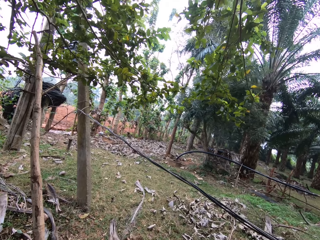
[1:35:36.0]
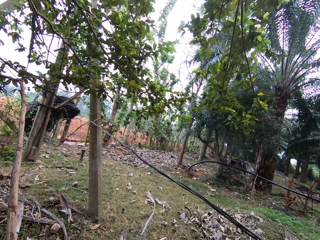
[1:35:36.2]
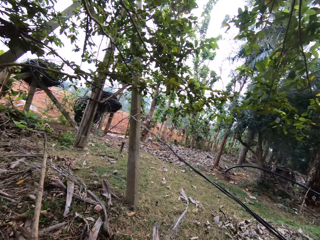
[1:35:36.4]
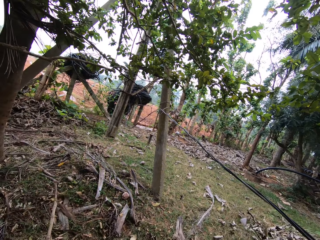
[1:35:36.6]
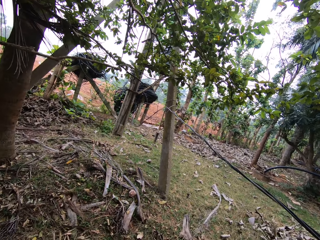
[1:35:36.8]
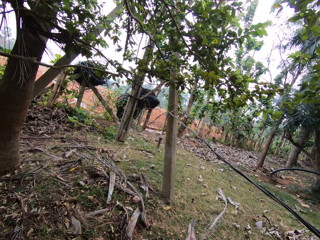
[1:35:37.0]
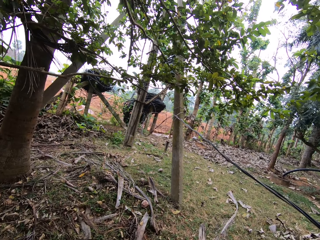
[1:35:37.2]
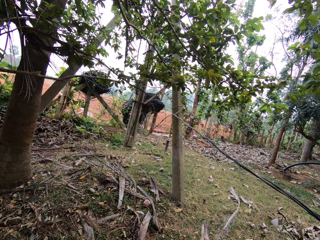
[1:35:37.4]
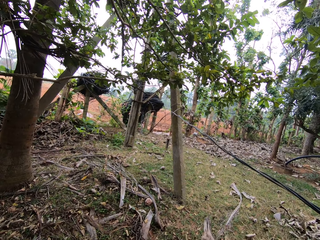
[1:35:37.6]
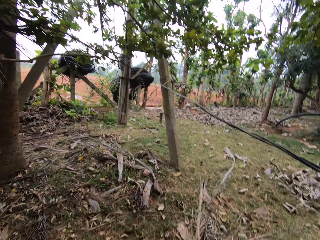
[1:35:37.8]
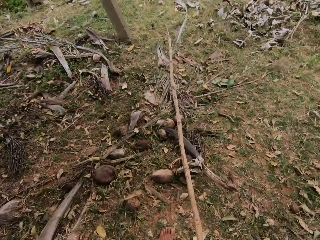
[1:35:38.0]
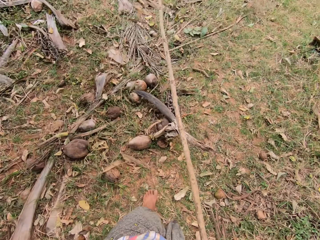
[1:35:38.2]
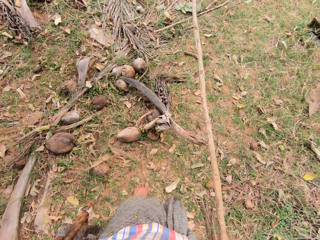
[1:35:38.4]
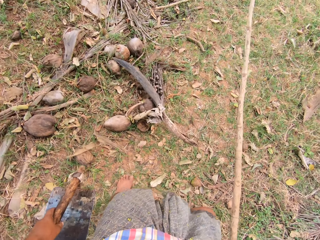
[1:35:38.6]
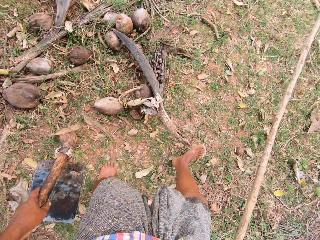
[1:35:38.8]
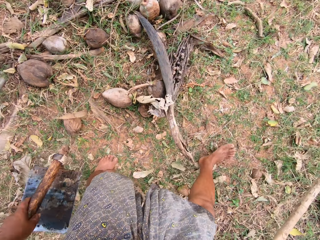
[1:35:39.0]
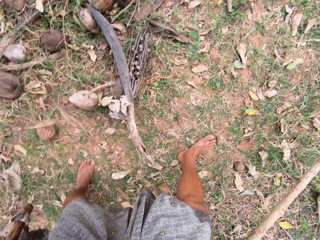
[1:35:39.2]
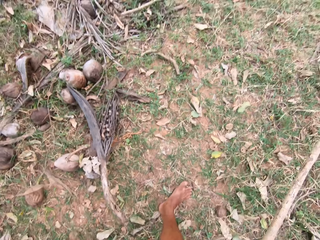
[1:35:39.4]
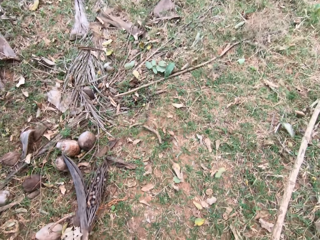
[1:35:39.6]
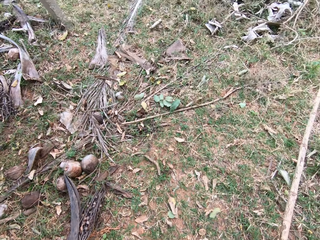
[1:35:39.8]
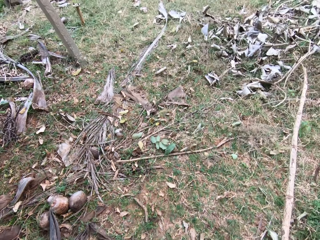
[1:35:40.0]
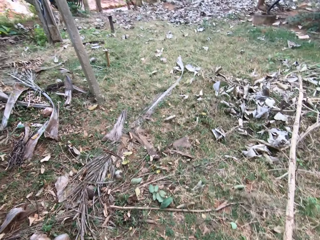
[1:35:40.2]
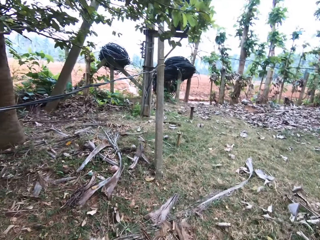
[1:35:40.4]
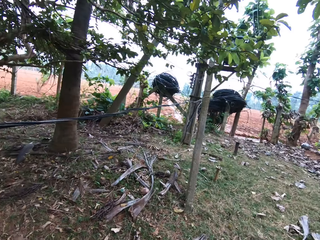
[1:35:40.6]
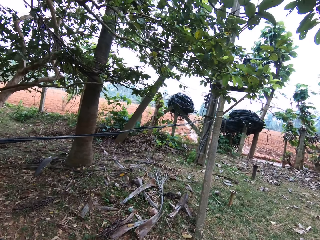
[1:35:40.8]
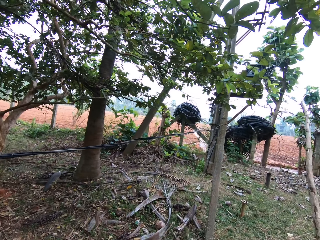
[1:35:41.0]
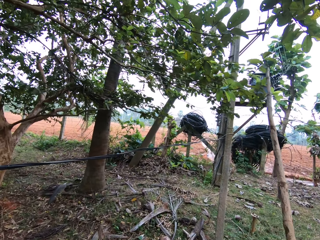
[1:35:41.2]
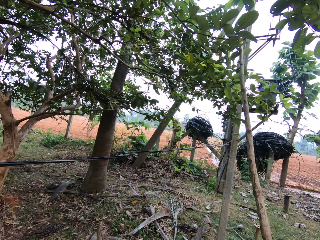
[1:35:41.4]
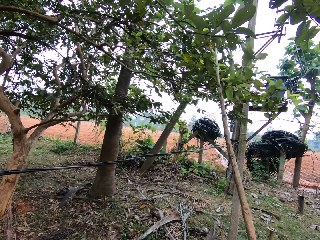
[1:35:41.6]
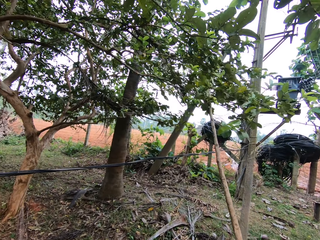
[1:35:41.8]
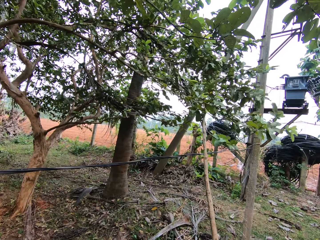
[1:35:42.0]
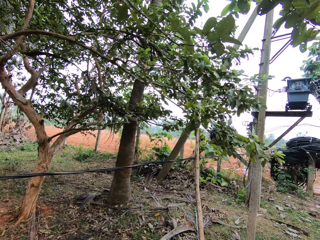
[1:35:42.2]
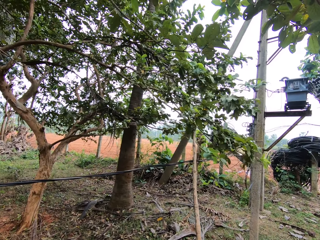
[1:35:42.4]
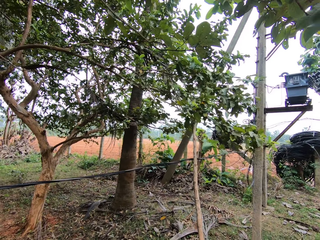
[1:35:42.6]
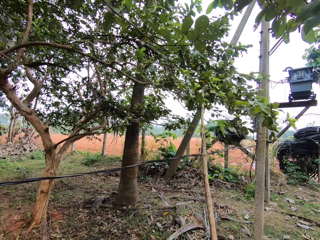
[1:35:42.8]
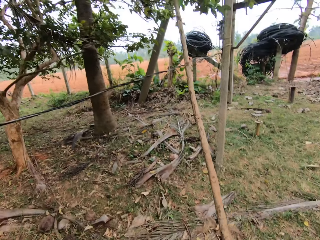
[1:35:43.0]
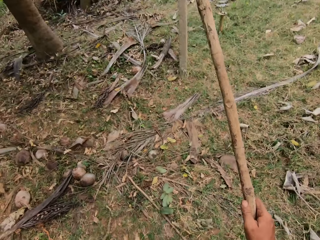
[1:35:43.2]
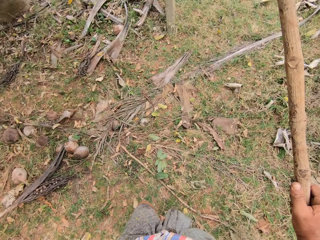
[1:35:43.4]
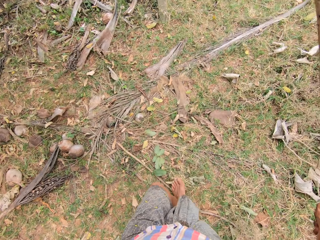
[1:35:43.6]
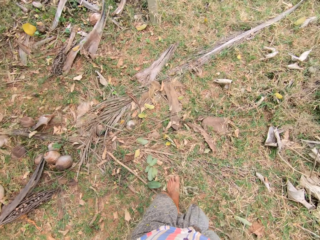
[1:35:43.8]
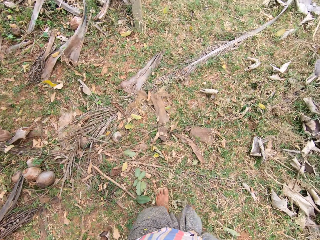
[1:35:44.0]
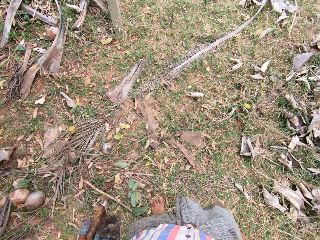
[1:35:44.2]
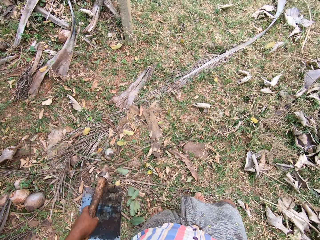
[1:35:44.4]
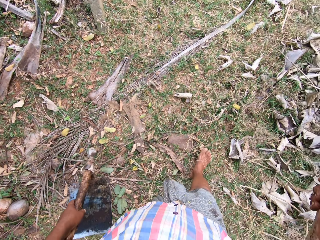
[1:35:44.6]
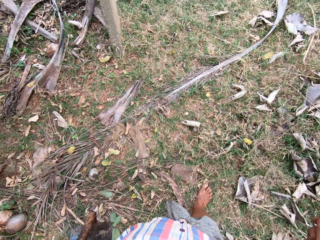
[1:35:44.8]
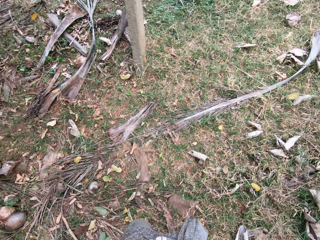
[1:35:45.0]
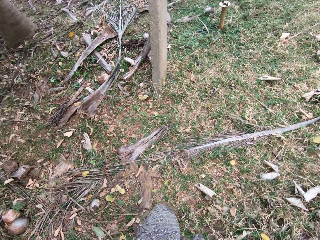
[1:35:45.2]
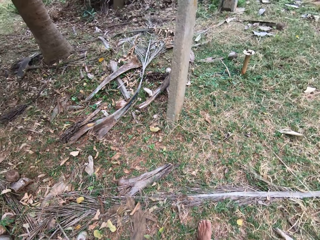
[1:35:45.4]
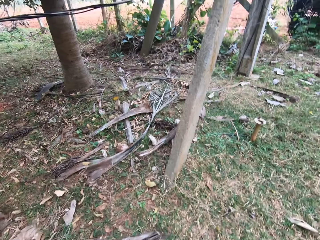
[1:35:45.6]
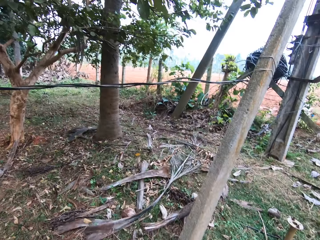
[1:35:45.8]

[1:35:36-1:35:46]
The camera wearer looks around. They step forward. They look around. They hit the tree branch with the stick. They move the stick. They step forward.

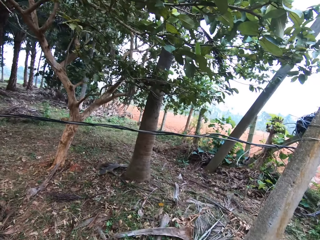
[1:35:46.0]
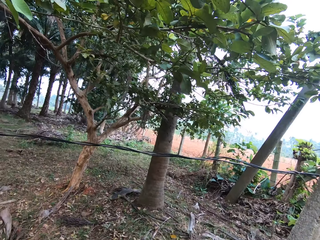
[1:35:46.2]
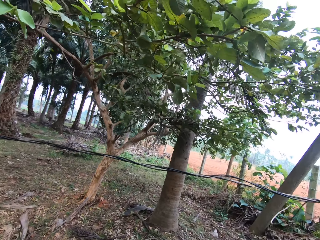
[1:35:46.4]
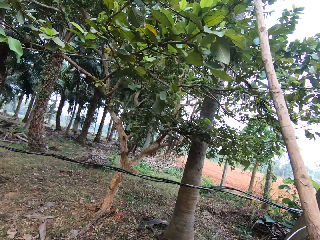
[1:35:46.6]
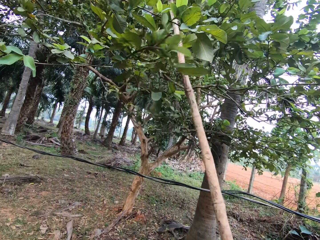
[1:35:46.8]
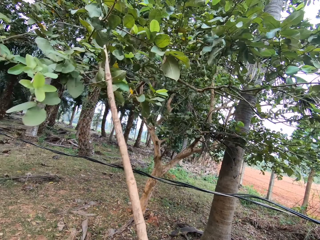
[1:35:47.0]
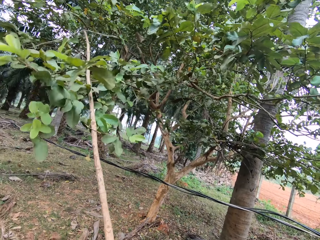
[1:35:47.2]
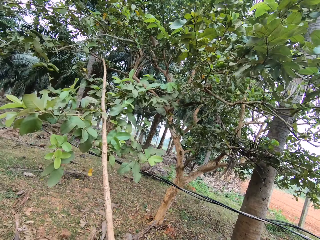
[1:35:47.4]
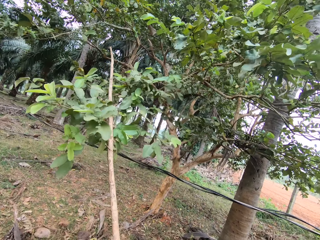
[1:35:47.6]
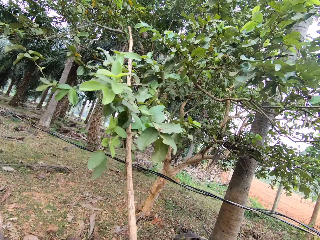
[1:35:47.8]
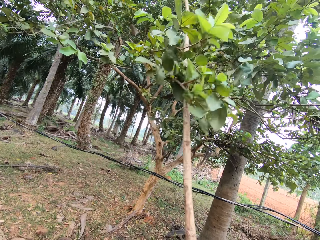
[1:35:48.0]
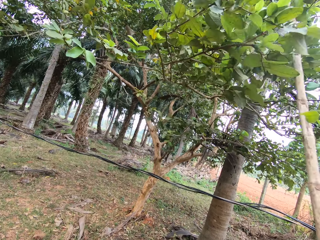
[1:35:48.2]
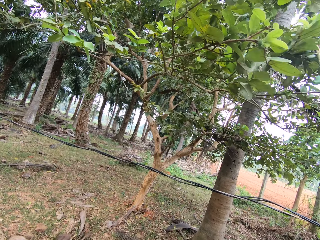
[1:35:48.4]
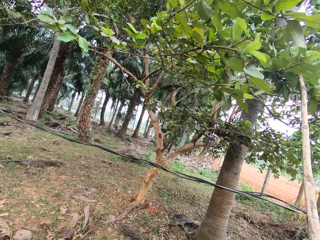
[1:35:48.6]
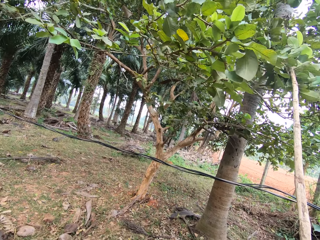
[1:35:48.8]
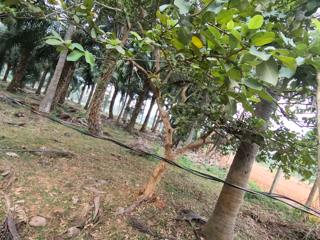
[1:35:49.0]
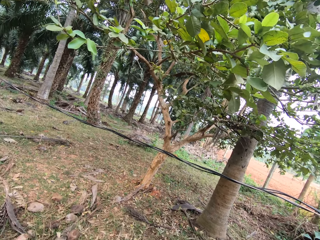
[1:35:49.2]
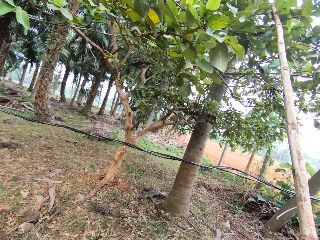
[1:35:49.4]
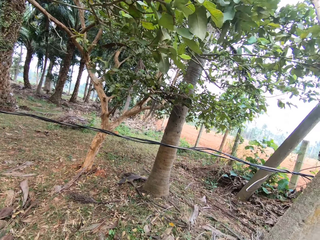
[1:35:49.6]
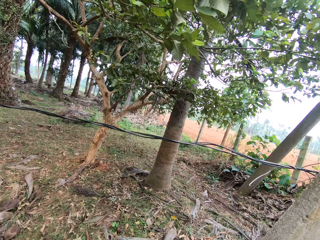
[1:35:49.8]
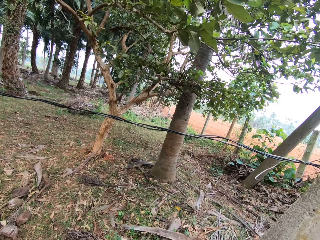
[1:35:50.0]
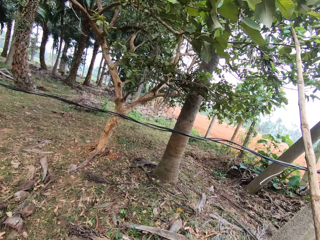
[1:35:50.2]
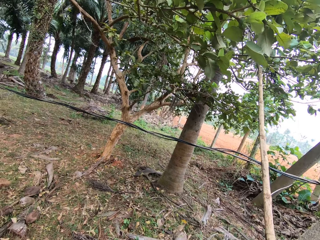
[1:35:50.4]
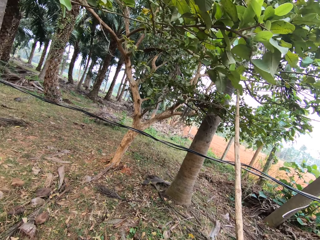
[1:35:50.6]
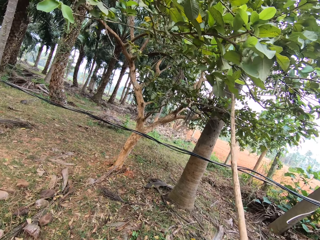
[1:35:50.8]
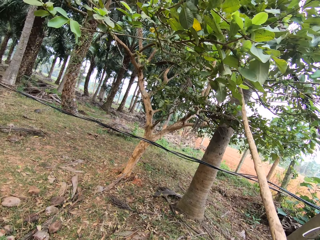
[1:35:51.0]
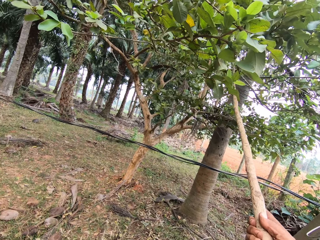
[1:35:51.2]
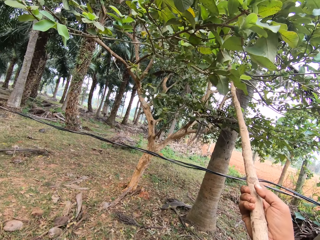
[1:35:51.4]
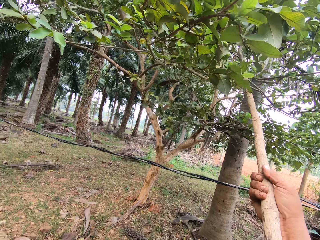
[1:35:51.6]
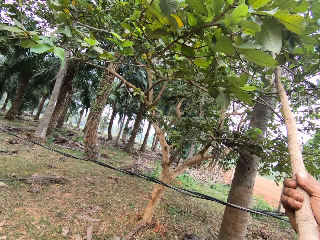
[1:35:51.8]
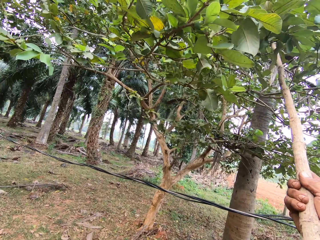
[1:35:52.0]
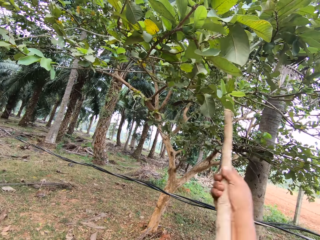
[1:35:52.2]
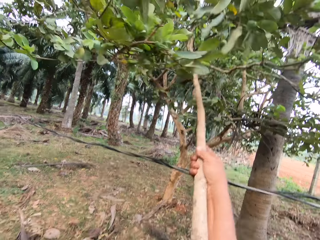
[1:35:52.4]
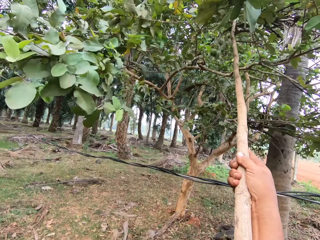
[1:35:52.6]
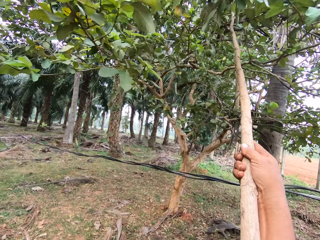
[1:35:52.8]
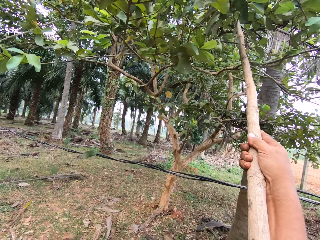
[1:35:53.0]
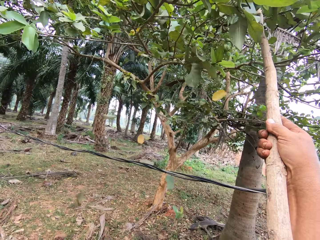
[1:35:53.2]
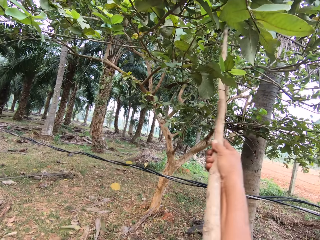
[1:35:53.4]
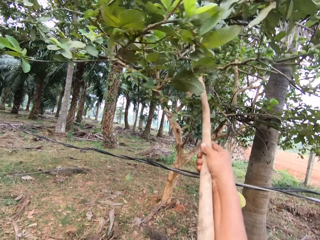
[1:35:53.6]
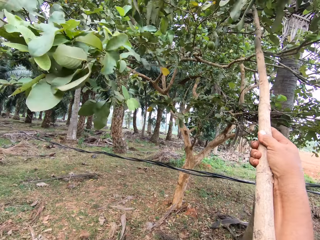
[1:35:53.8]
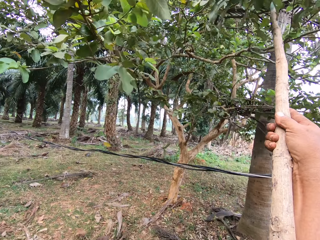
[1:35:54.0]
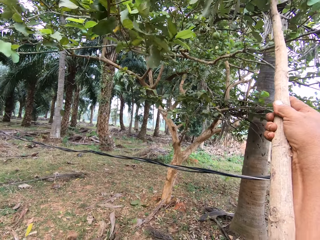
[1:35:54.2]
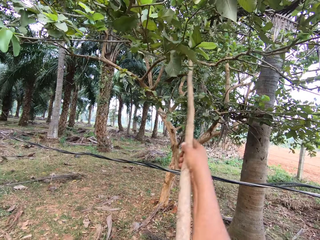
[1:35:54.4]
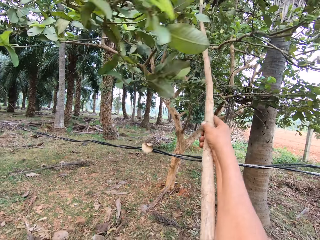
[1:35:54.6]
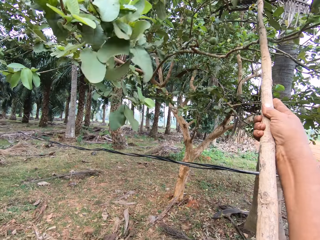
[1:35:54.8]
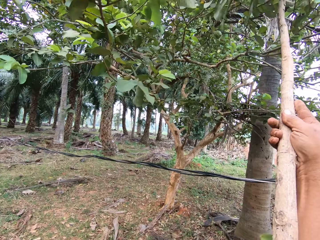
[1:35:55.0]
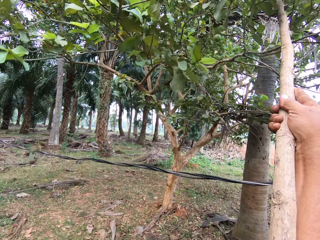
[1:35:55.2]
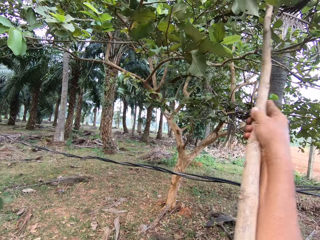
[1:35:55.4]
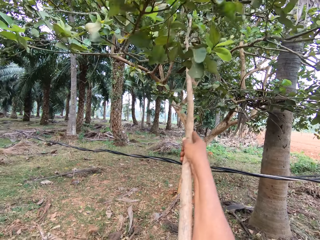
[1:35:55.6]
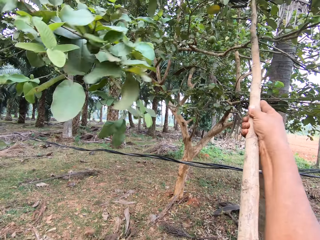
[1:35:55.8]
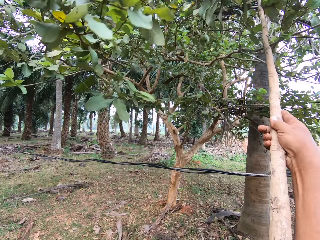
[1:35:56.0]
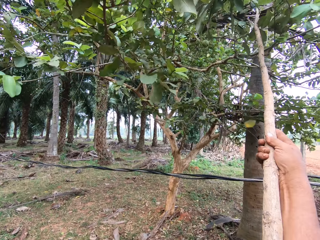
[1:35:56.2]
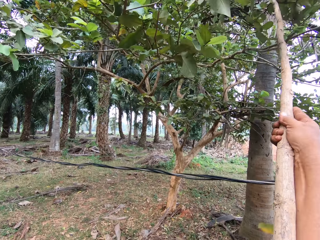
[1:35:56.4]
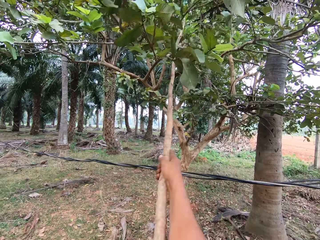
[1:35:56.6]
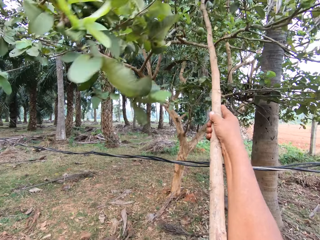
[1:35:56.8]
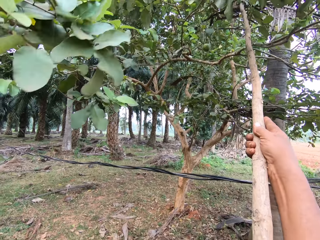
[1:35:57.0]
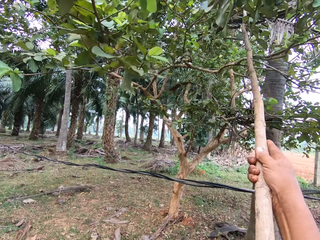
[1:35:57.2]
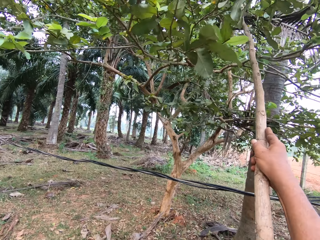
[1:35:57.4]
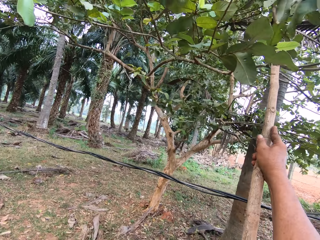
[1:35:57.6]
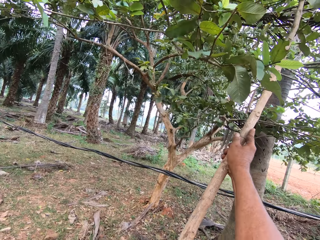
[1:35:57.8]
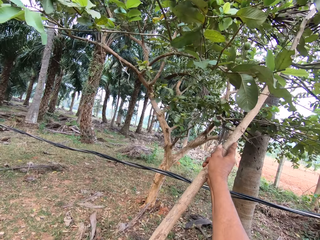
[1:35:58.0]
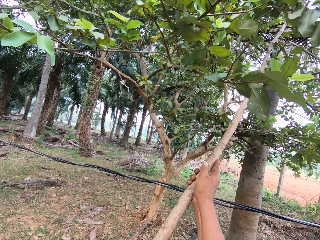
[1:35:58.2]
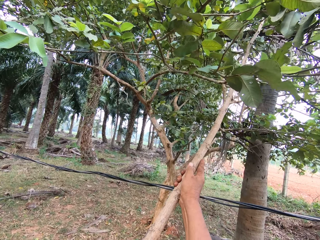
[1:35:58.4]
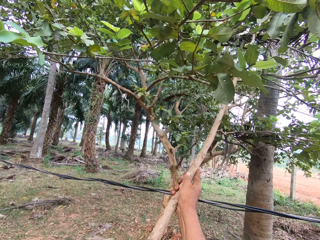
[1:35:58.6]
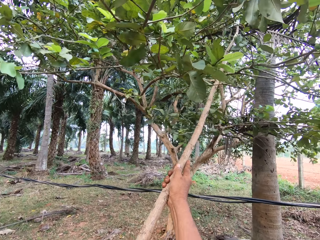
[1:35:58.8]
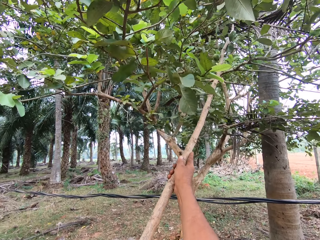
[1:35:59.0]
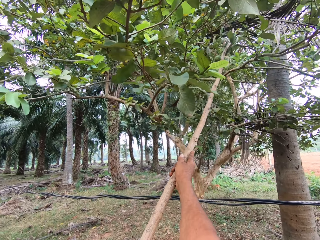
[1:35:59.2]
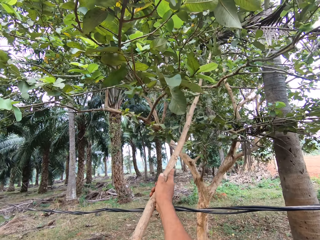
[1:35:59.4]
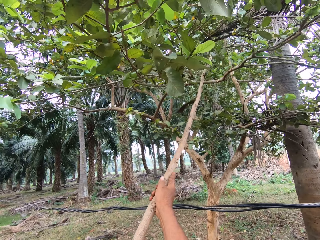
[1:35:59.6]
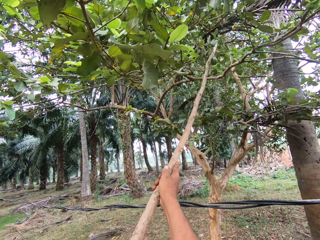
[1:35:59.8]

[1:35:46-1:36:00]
The camera wearer hits the tree branch with the stick. They move the stick. They hit the tree branch with the stick. They move the stick. They hit the tree branch with the stick repeatedly. They converse. They move the stick.
